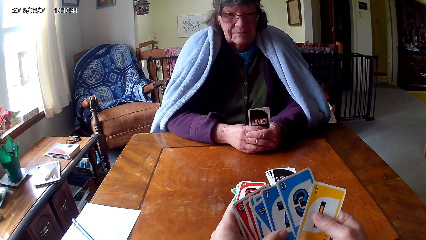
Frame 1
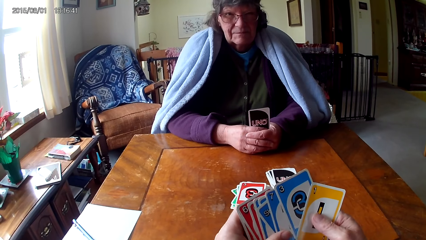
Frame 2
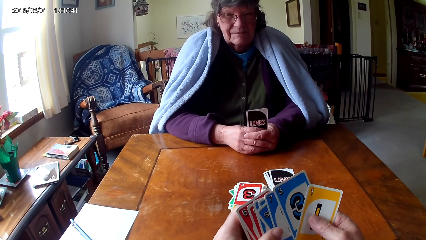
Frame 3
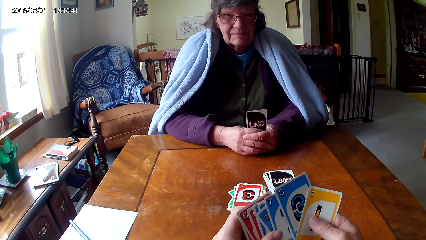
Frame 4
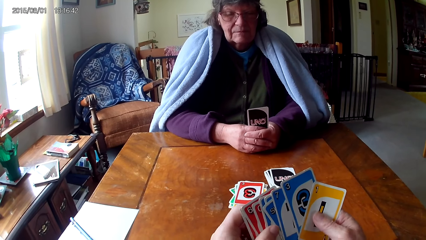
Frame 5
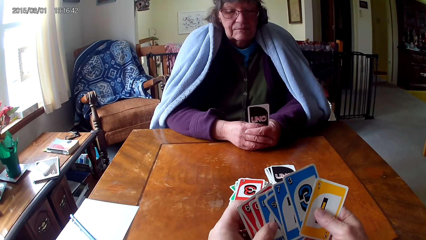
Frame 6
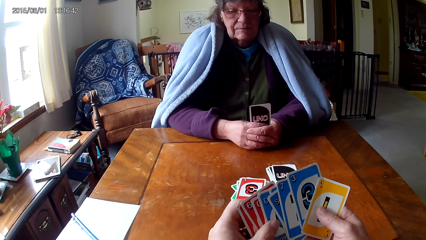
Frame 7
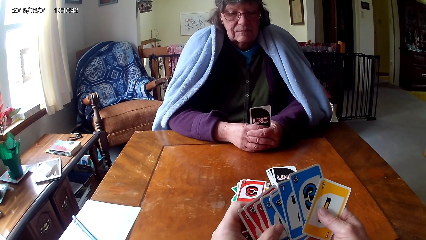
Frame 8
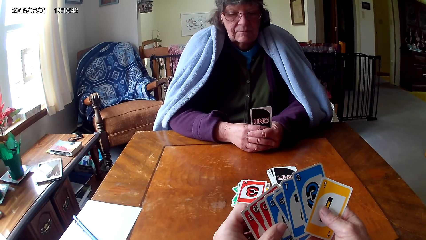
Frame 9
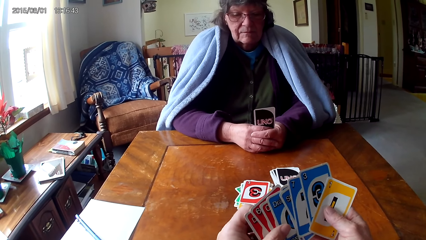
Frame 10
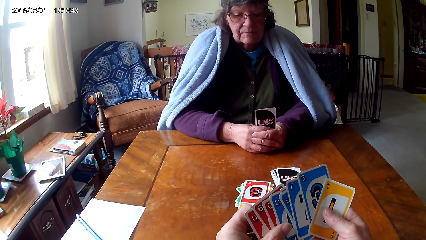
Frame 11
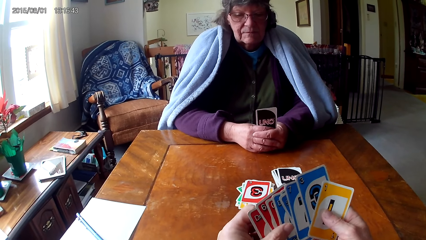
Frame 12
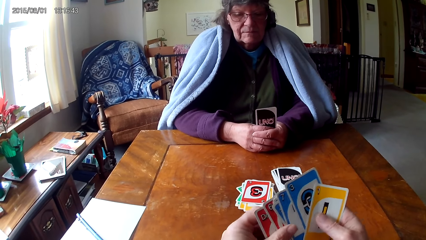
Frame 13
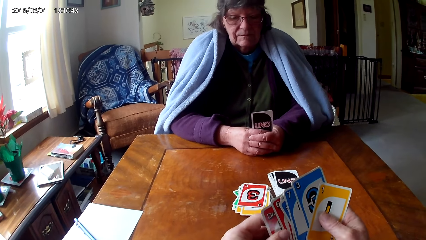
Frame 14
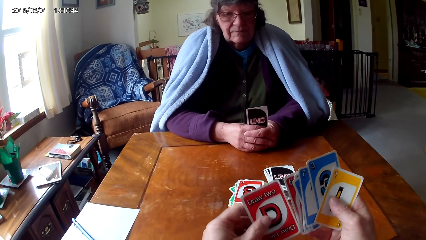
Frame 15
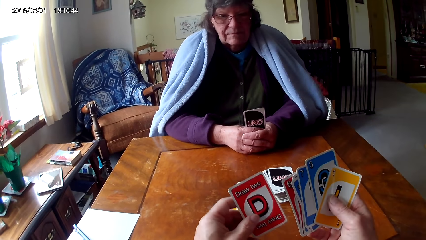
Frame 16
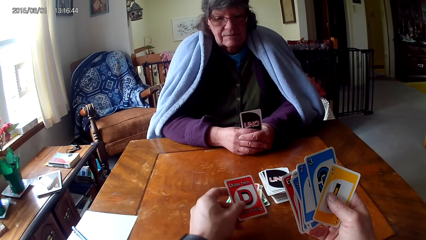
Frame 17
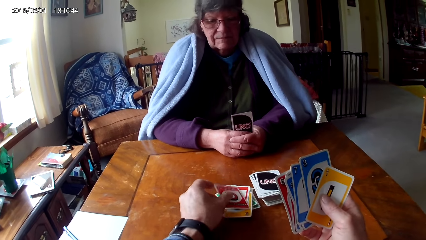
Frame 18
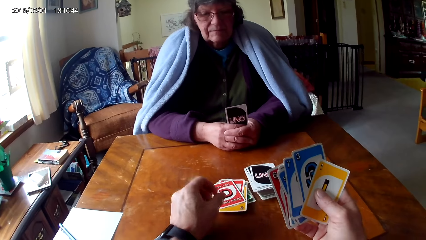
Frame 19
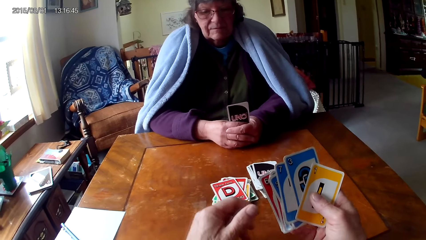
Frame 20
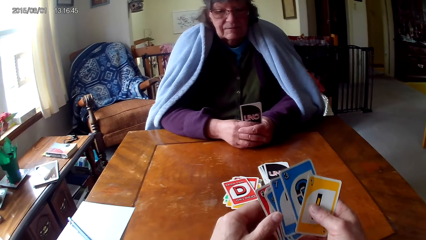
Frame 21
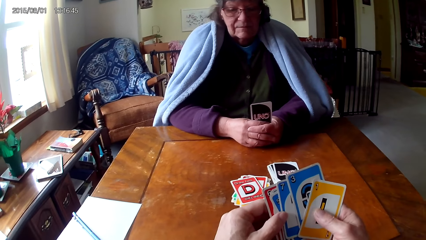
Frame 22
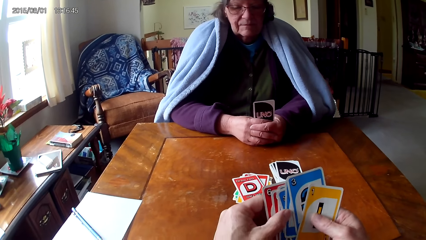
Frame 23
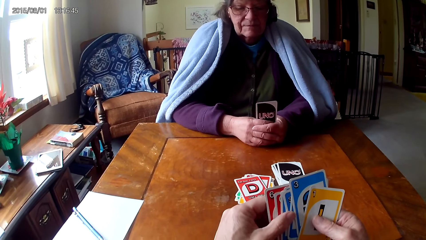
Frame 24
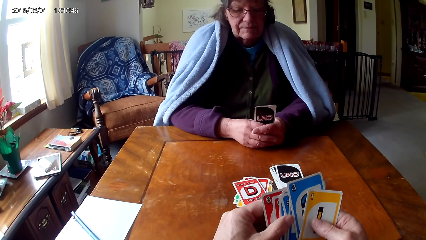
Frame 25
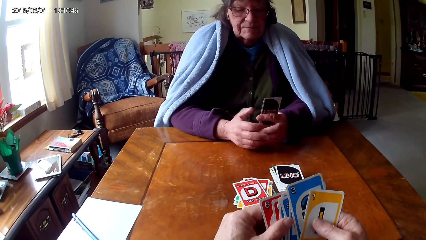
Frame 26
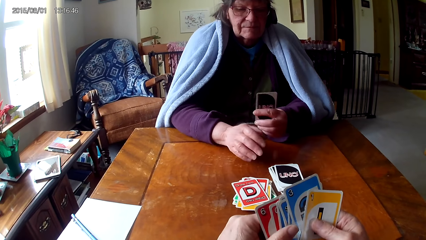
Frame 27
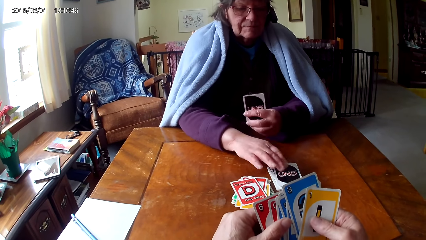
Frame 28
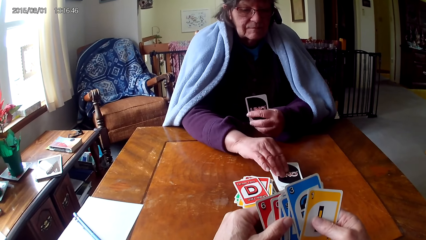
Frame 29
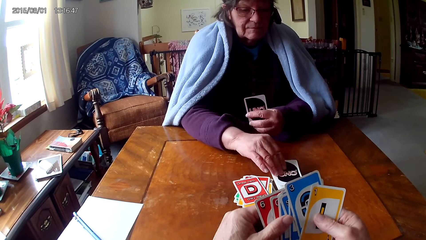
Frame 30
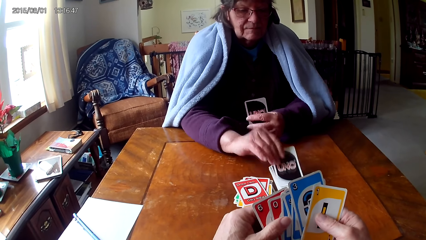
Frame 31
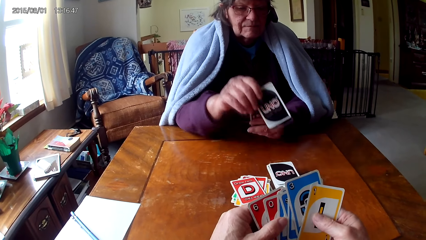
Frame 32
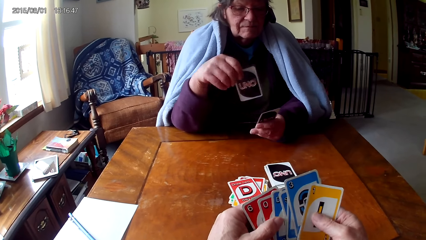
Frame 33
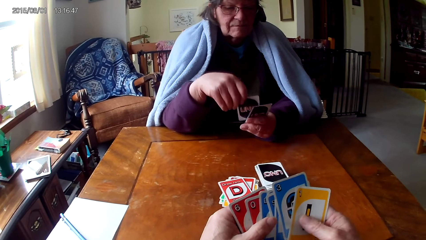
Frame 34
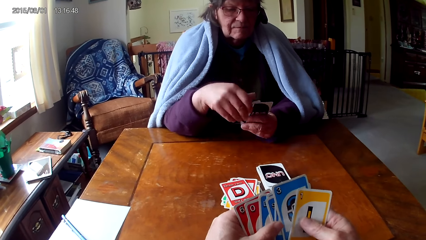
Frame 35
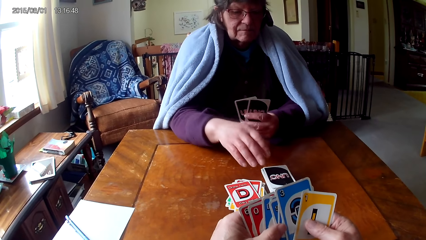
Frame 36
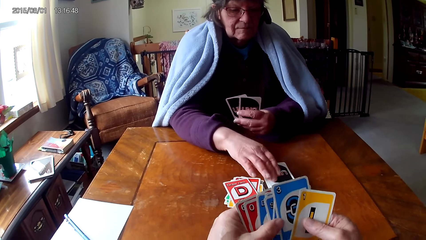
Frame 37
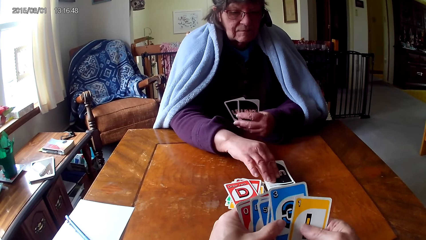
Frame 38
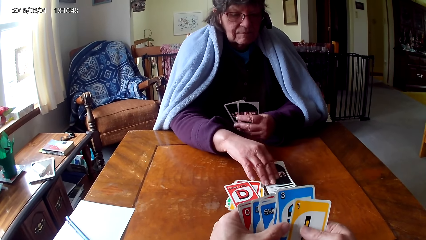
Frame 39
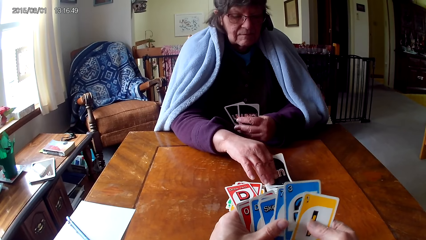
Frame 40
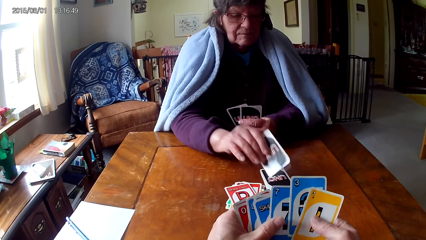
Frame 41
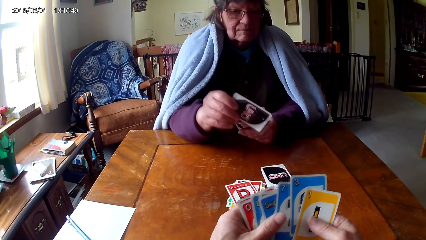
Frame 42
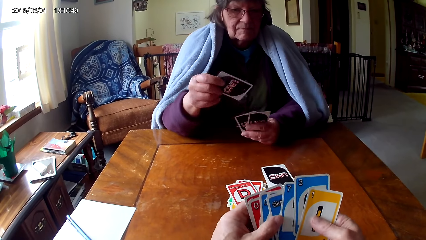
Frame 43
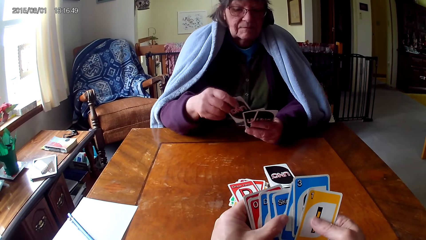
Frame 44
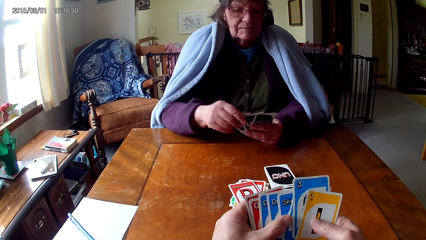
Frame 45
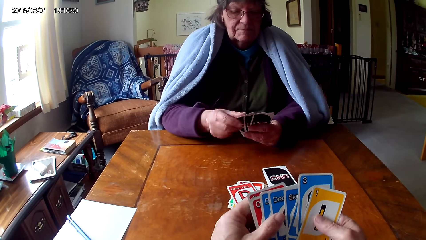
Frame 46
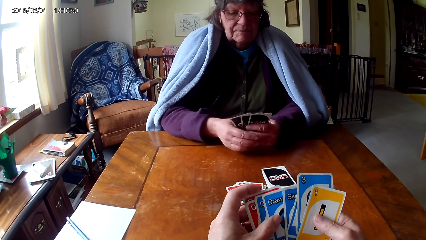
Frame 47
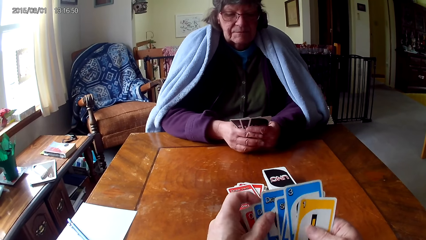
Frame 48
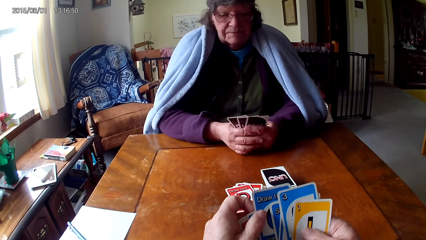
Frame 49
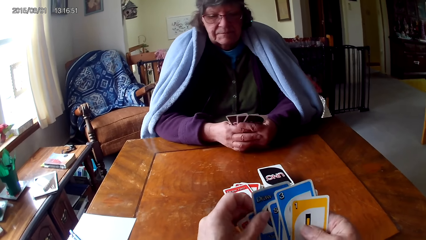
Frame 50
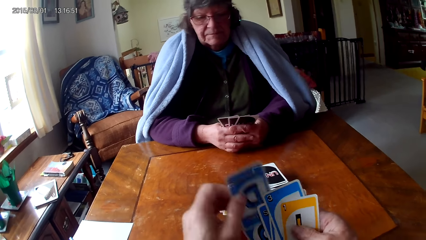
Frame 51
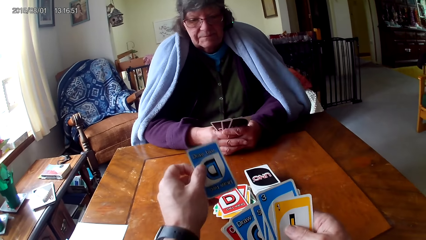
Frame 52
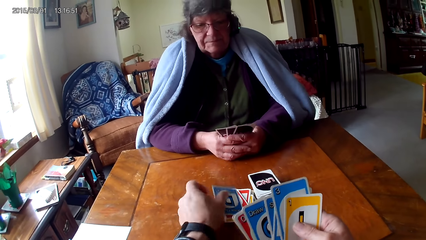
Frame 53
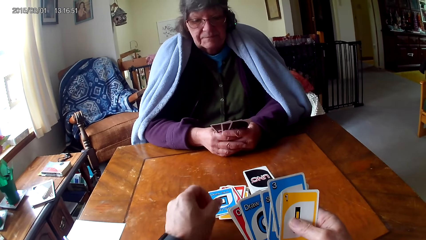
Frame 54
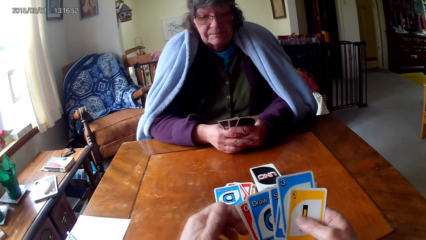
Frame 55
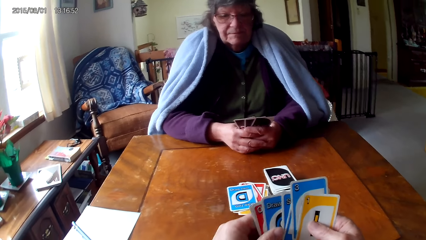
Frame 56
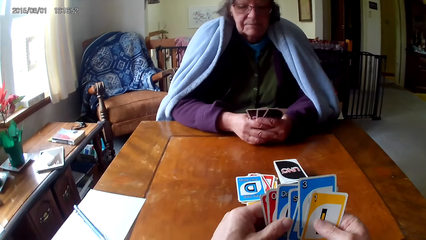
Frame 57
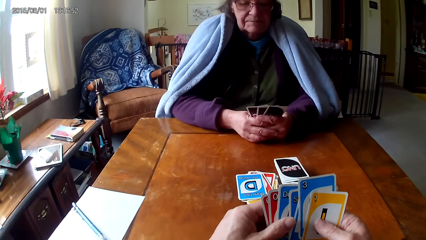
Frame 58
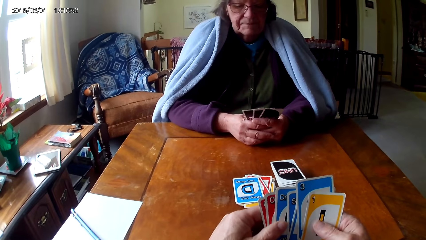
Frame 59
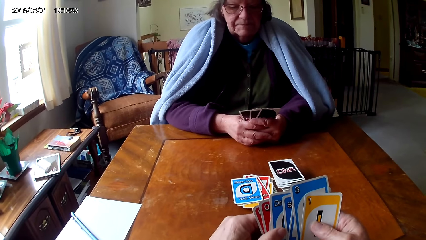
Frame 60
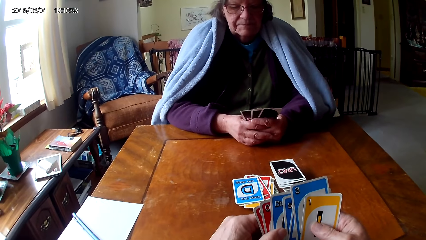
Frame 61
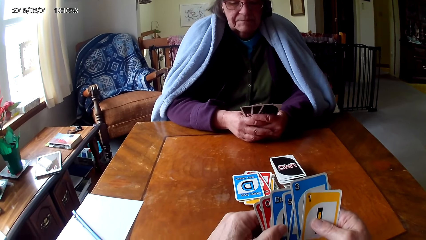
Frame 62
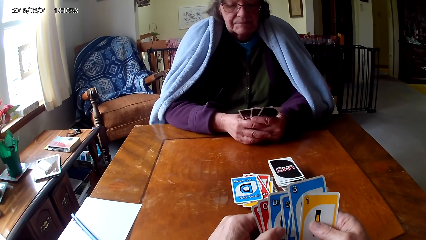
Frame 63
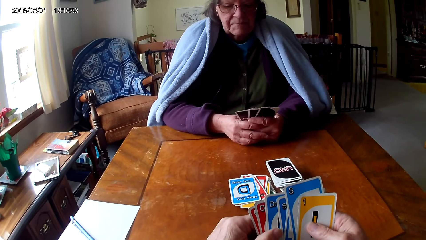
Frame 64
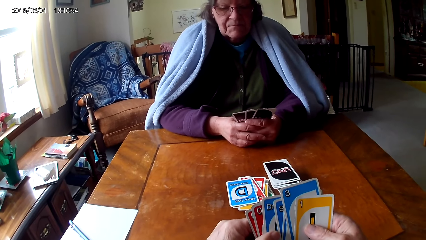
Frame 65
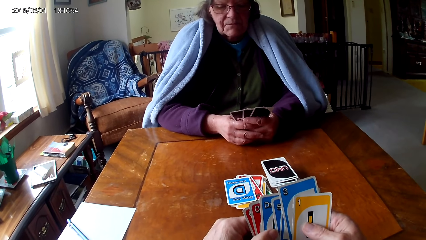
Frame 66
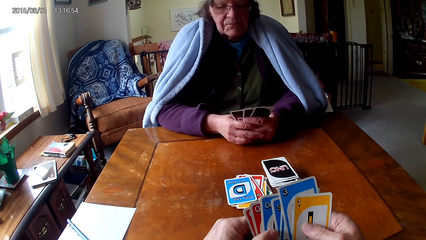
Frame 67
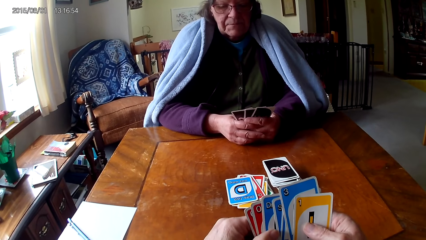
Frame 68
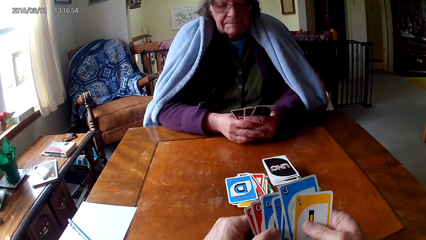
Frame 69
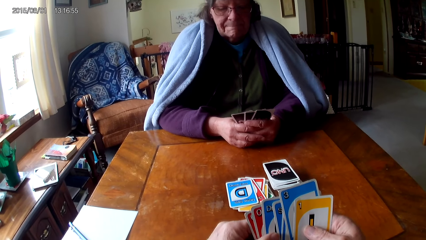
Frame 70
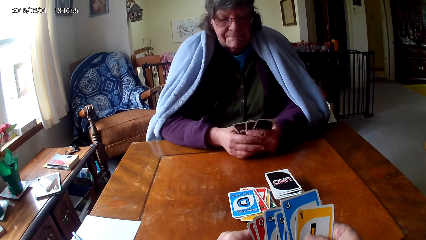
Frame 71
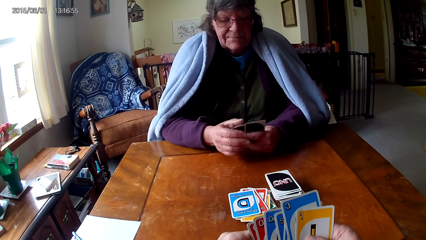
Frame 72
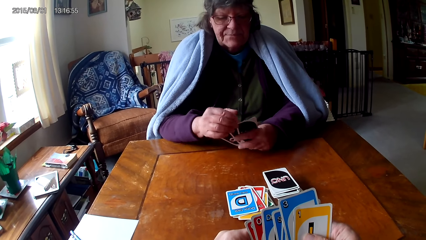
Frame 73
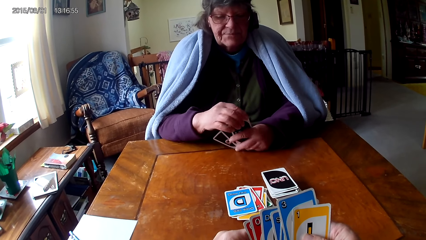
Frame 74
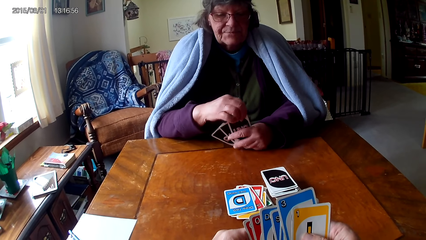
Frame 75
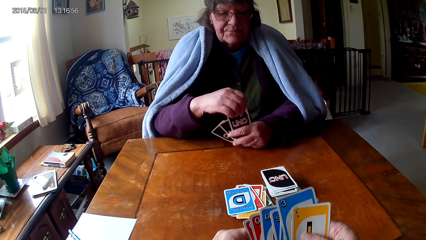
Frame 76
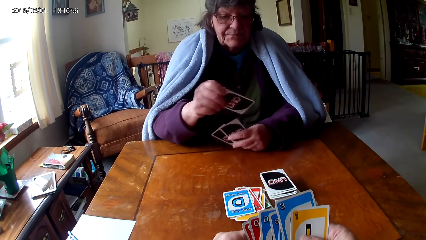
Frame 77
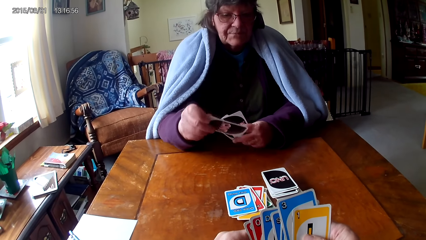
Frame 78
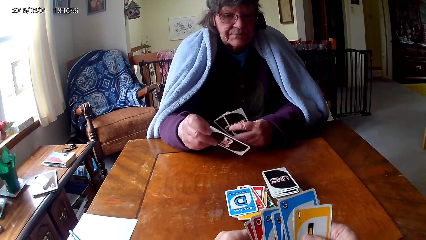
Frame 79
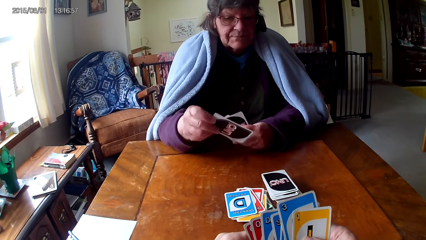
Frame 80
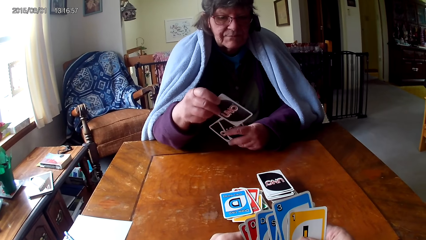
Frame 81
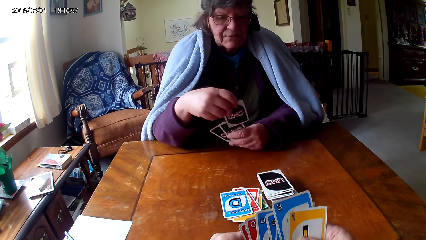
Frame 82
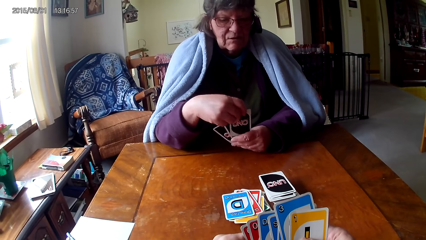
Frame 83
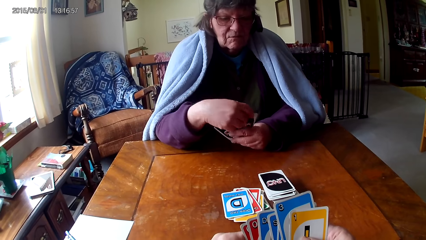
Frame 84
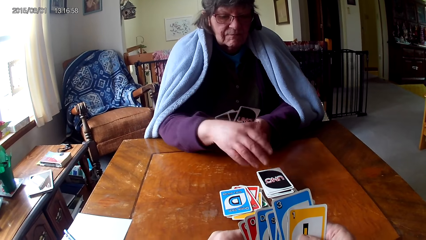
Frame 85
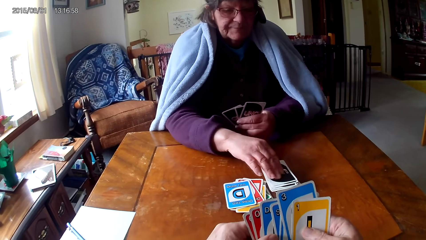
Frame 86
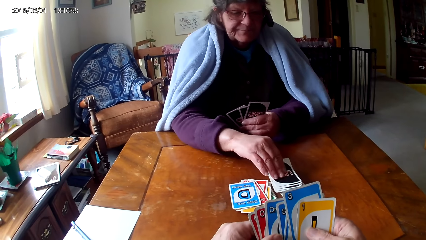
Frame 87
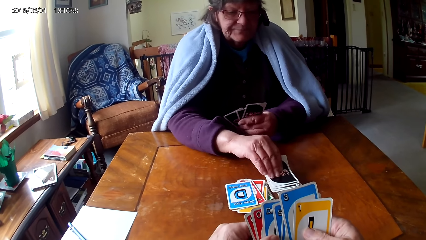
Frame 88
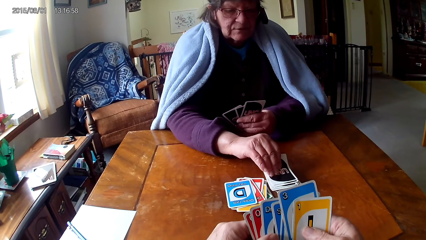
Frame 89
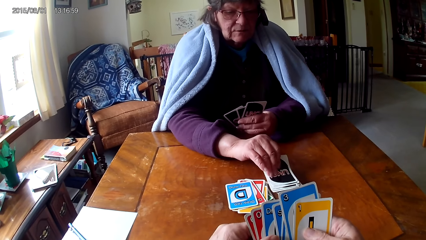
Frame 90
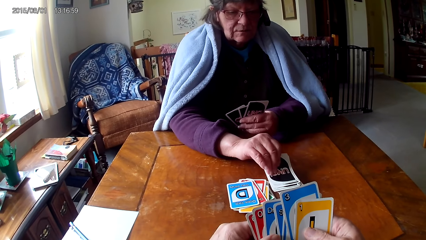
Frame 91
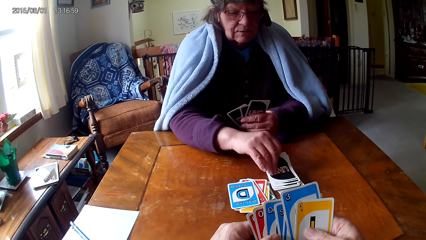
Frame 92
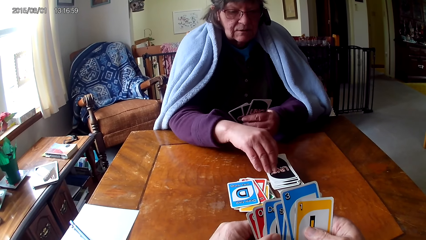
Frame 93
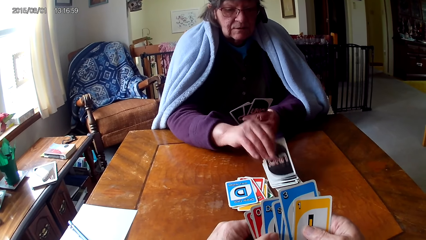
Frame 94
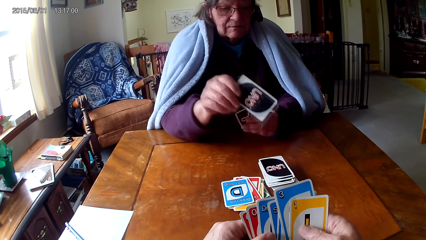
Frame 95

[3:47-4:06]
The camera wearer picks up a card. They put the card on a card on the table, hold the cards with both hands, and check the cards. A man picks up a card. The man puts the card on a card and picks up a card. The camera wearer checks the cards. The man puts the card on a card. The camera wearer picks up a card. They put the card on a card on the table and hold the cards with both hands. The man picks up a card, puts the card behind the card, and picks up a card.
